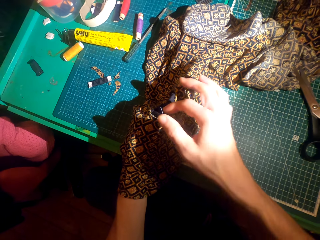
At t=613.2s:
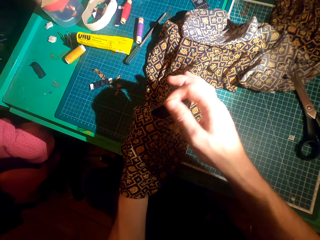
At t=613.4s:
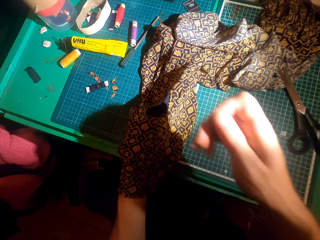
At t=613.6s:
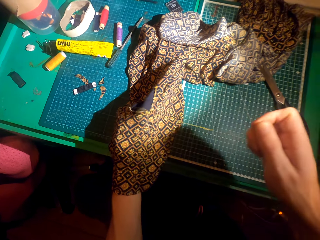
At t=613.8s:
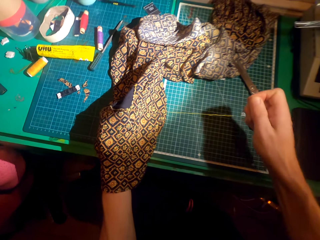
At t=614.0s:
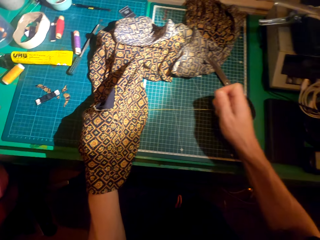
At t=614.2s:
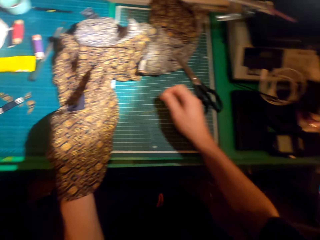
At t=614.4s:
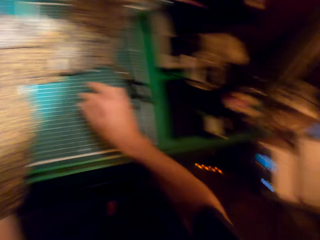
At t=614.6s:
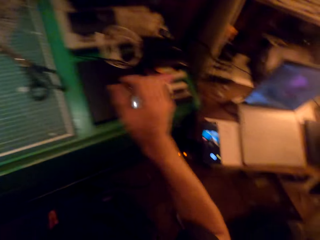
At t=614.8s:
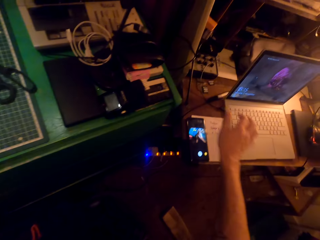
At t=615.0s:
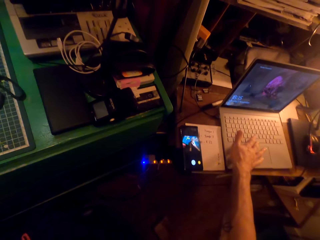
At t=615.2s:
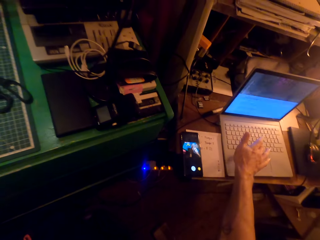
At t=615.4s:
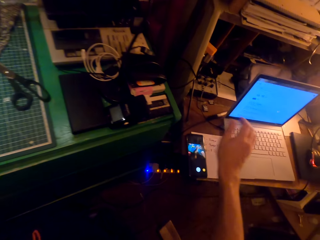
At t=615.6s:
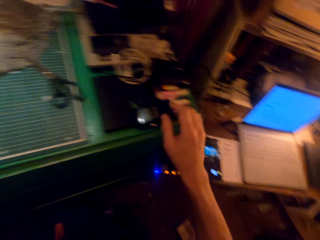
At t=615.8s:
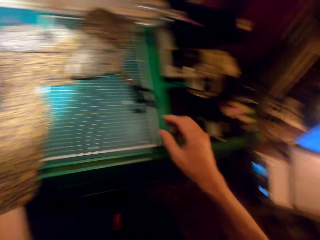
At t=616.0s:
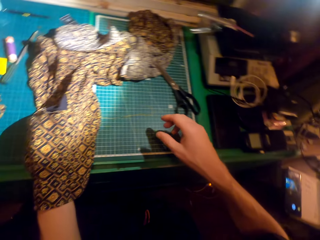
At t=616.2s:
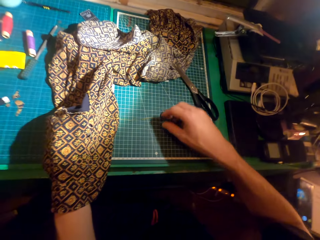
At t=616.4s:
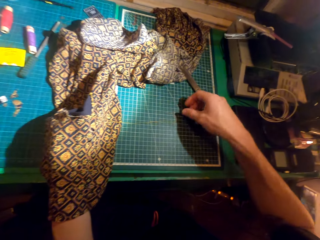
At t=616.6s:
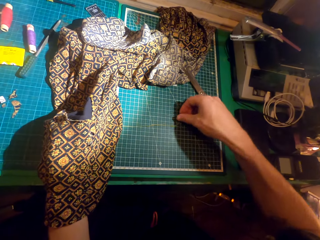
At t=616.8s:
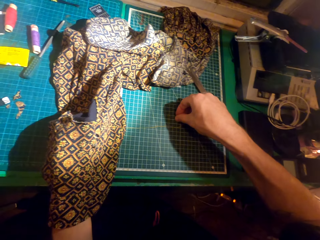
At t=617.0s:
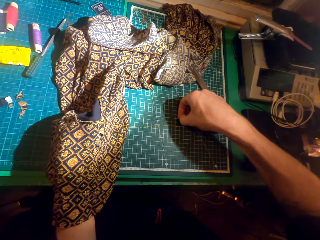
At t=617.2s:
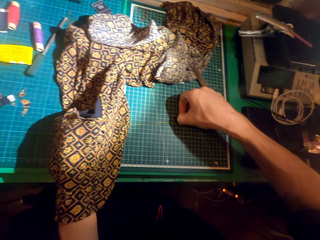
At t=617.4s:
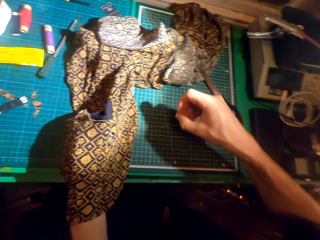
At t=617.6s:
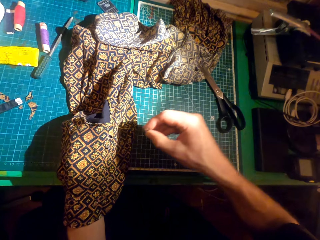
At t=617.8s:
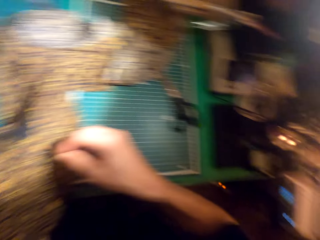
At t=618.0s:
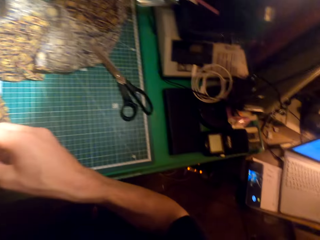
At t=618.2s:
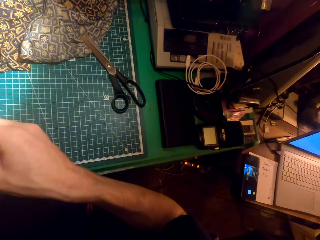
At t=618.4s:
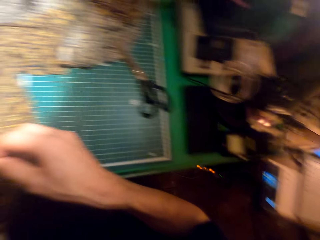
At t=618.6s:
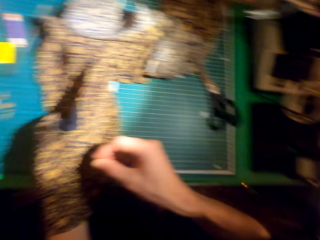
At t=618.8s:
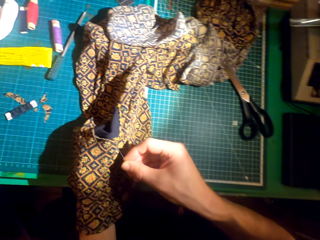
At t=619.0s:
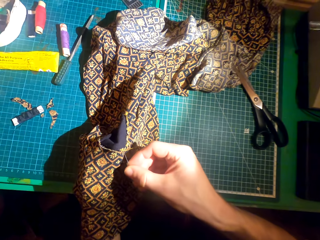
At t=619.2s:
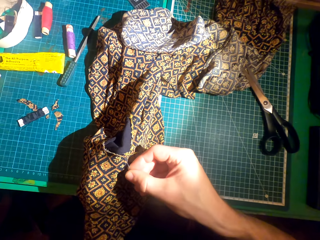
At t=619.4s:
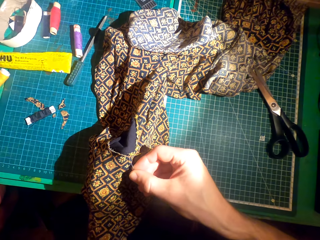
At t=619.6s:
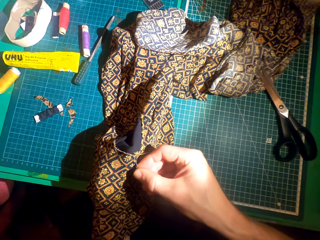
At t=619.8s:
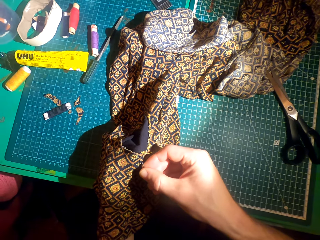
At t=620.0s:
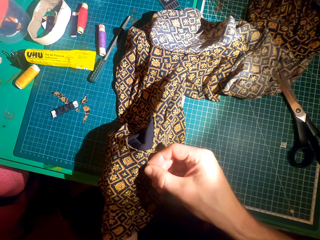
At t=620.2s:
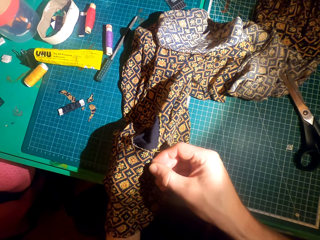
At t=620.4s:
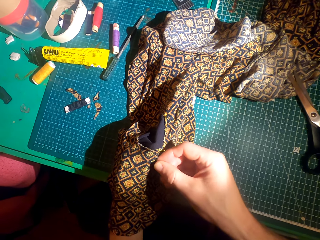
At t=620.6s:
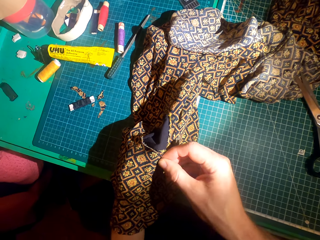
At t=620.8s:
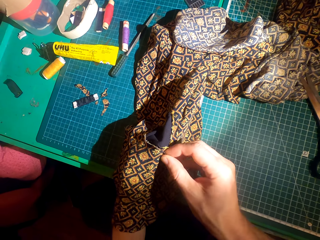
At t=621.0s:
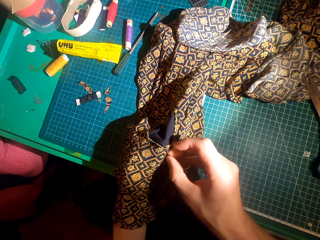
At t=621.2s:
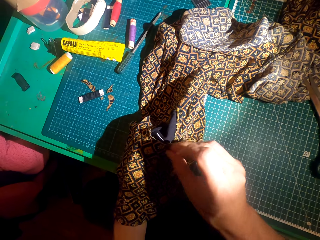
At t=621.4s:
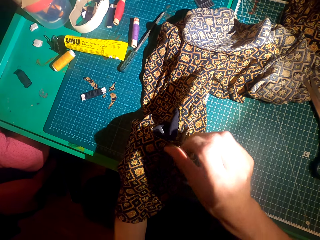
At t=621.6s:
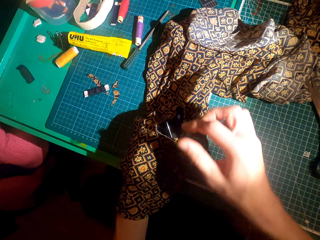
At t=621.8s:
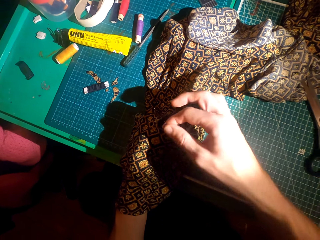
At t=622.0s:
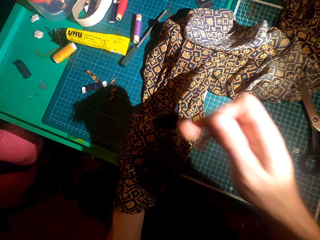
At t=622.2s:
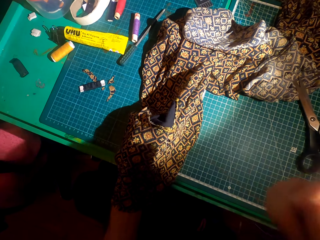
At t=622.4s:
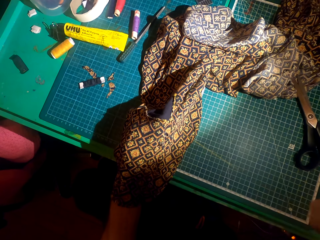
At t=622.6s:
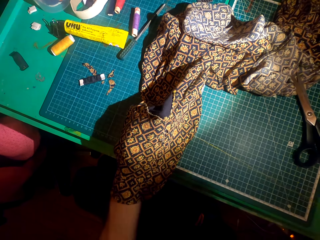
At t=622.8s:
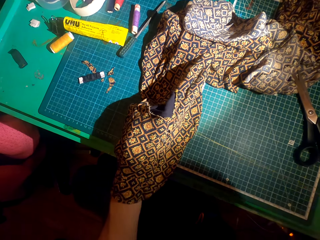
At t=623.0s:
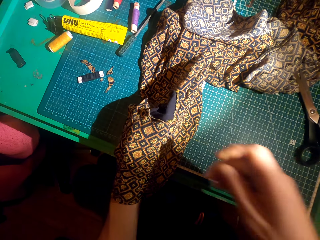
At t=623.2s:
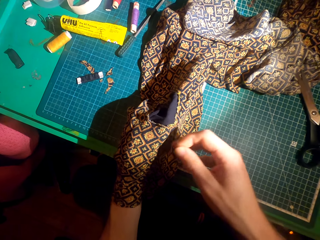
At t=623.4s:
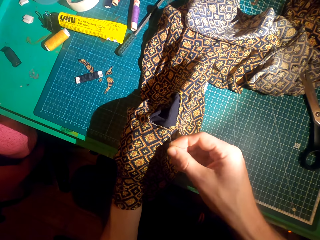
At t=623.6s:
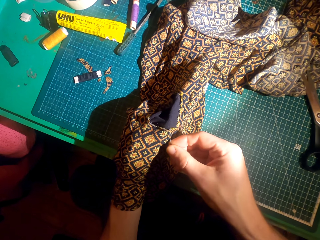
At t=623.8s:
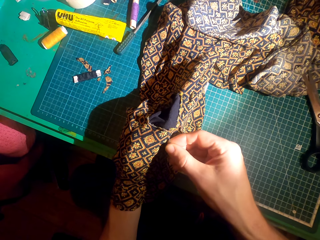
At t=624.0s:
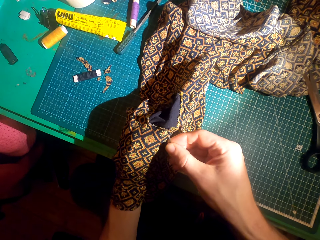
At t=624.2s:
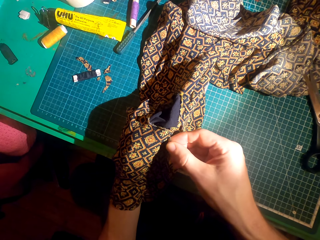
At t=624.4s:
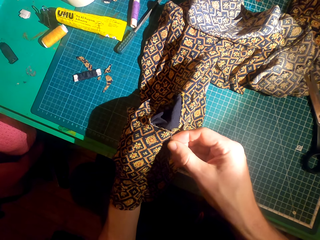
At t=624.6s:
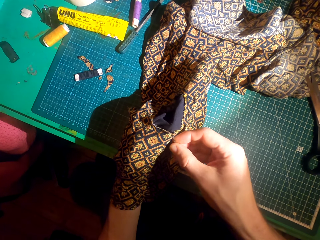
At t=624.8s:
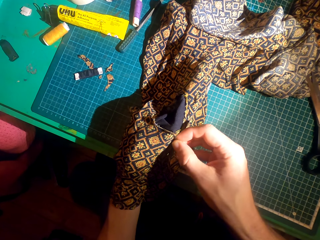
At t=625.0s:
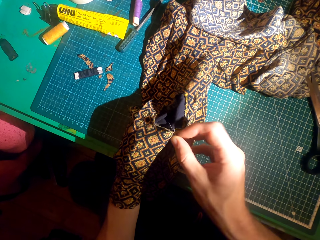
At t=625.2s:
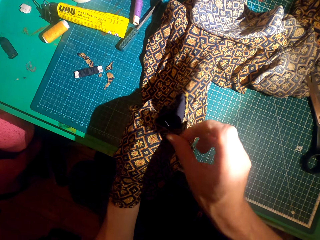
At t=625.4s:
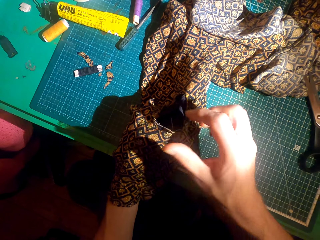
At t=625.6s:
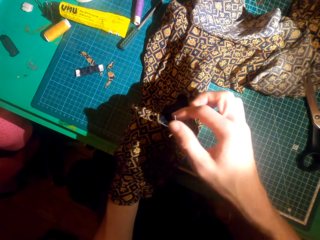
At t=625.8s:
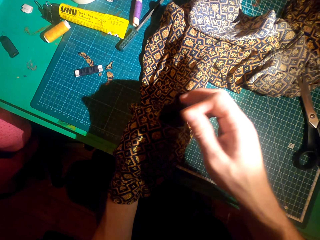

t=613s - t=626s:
The camera wearer places the needle on the table. They look at the laptop, touch the laptop, and operate the laptop. They pick up the needle from the working table. They look at the cloth. They look at the laptop. They look at the cloth. They knit the cloth with the needle and sew a patch over the cloth.

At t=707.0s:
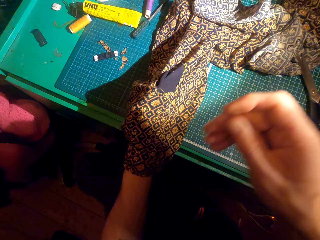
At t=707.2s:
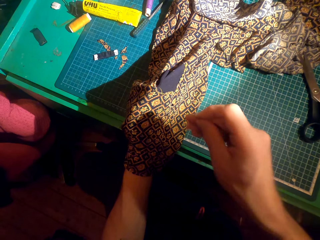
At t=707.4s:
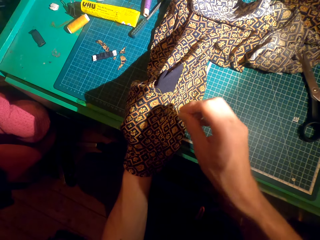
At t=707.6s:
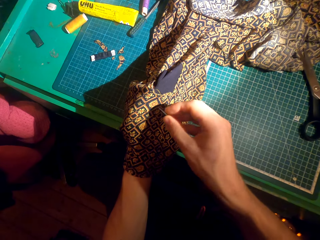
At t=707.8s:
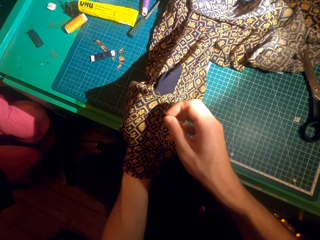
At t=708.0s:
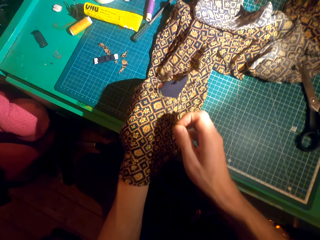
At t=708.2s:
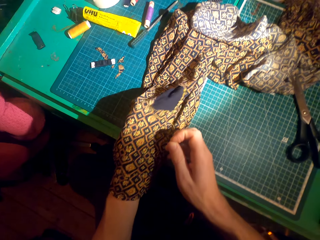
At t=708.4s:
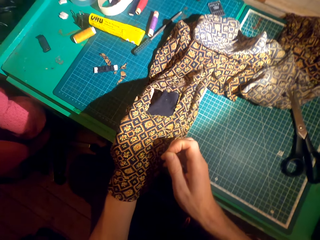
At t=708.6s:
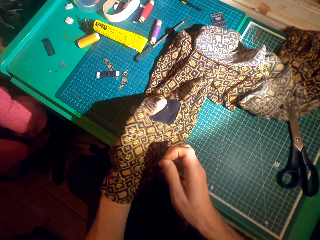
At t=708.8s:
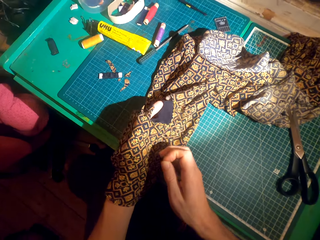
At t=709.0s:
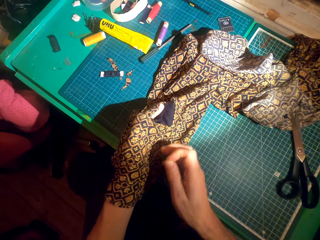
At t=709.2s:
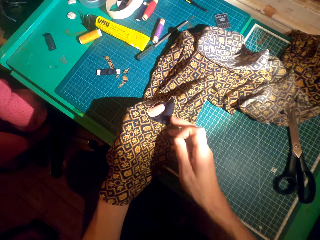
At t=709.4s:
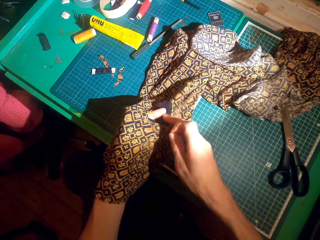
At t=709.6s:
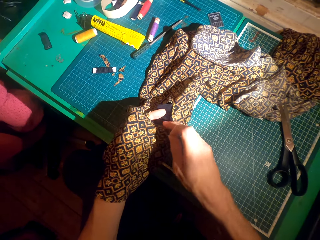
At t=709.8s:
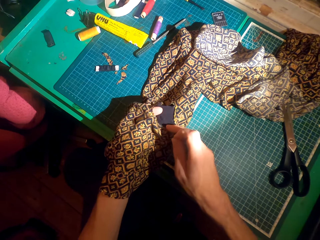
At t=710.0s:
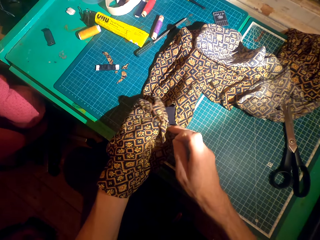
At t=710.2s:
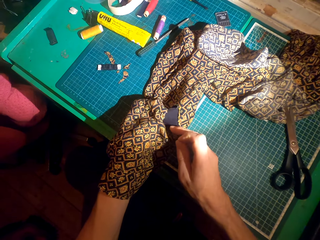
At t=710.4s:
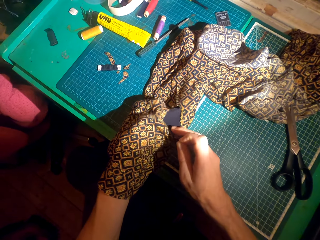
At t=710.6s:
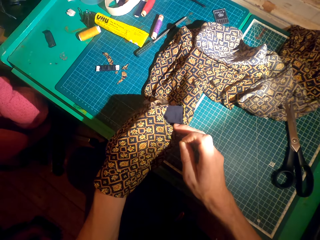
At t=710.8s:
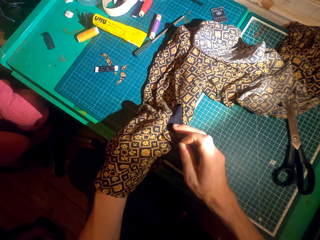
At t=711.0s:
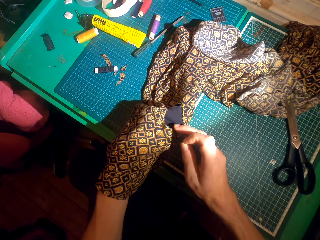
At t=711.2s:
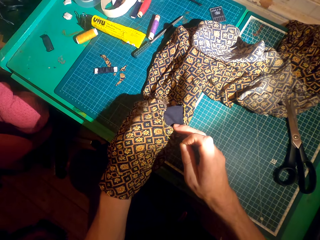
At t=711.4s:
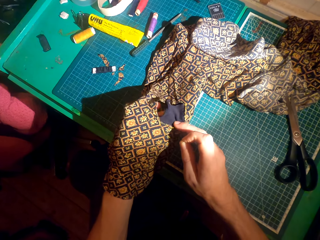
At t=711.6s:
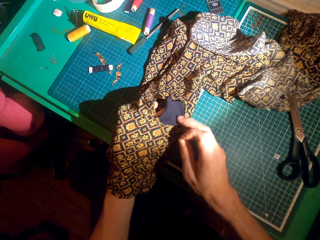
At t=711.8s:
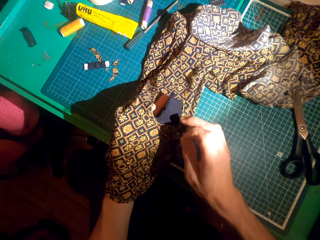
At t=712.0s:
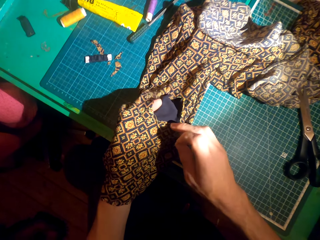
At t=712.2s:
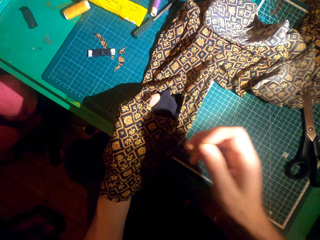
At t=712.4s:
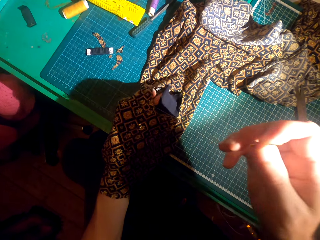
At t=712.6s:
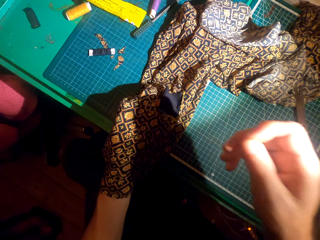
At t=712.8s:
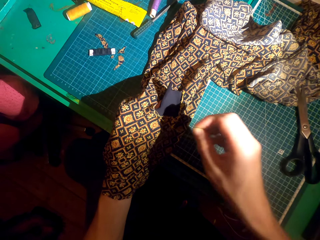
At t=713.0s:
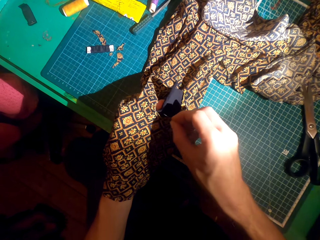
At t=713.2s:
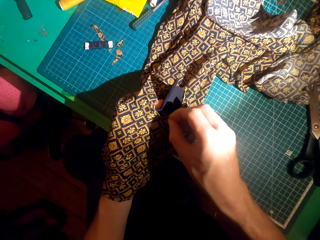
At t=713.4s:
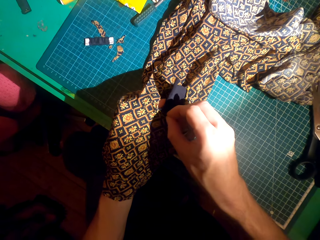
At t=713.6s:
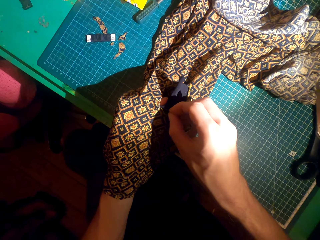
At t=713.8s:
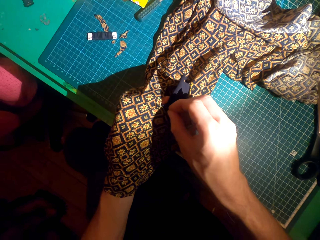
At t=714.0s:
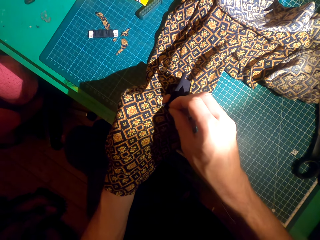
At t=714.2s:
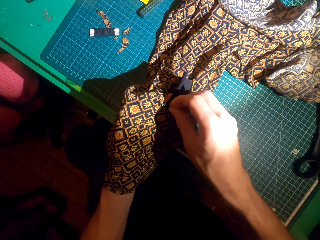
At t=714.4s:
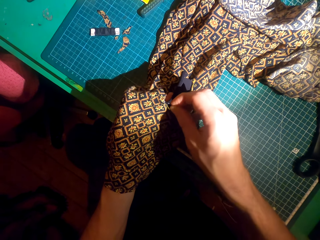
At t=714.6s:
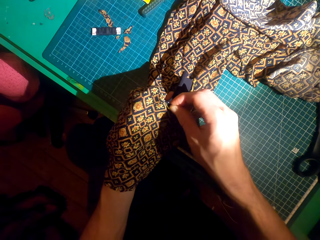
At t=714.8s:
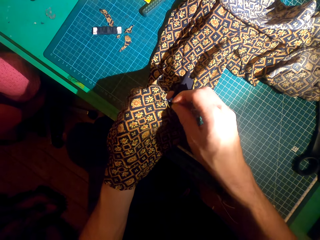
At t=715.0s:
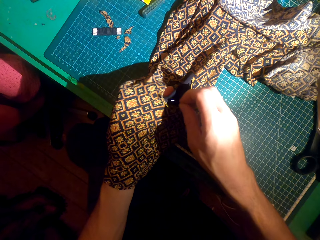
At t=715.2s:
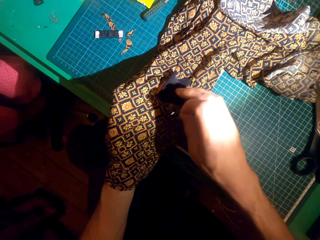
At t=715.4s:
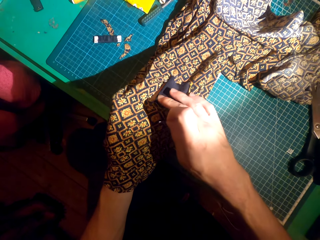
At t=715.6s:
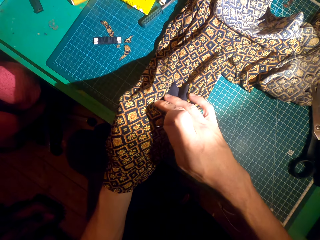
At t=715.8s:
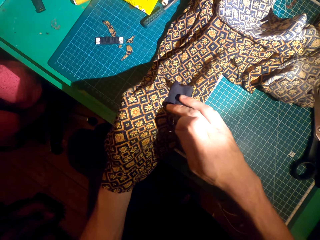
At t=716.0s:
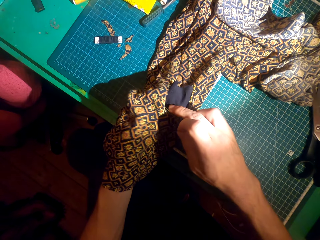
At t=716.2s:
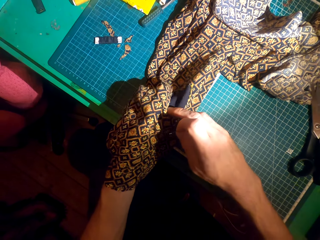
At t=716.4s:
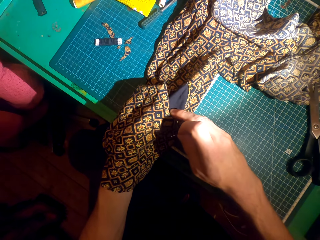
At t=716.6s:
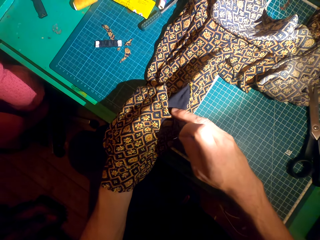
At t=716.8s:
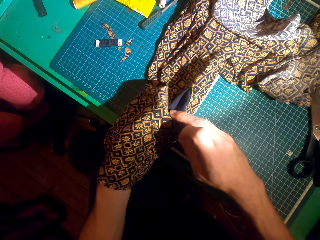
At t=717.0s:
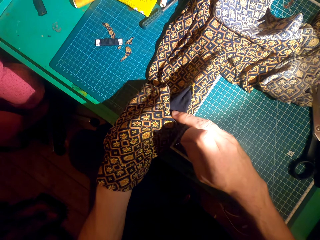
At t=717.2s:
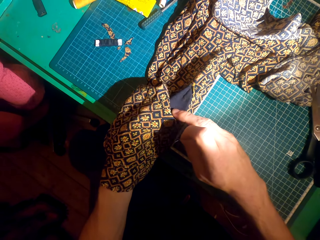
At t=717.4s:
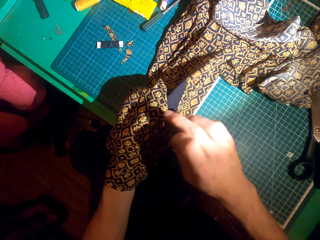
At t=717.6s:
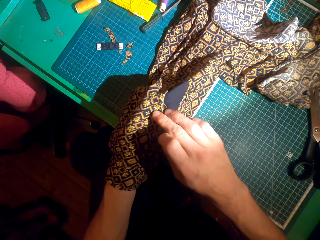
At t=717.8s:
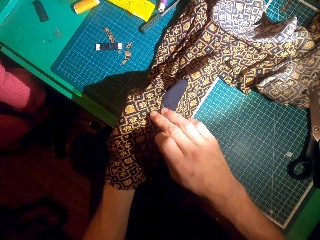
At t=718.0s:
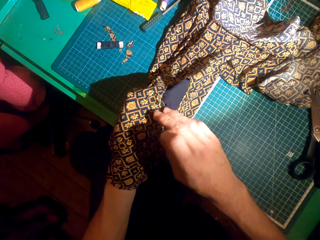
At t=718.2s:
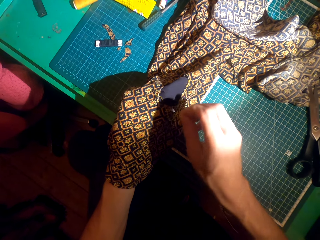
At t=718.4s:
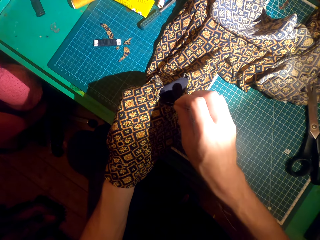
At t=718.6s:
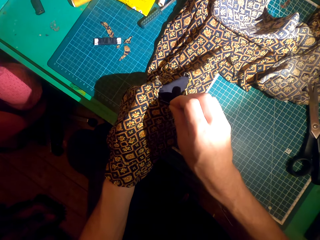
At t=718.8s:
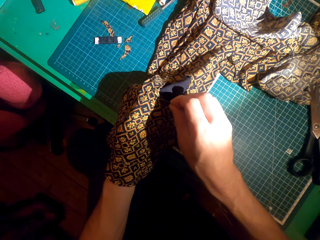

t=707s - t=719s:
The camera wearer adjusts the cloth. They adjust the patch. They knit the cloth with a needle. They adjust the cloth.
